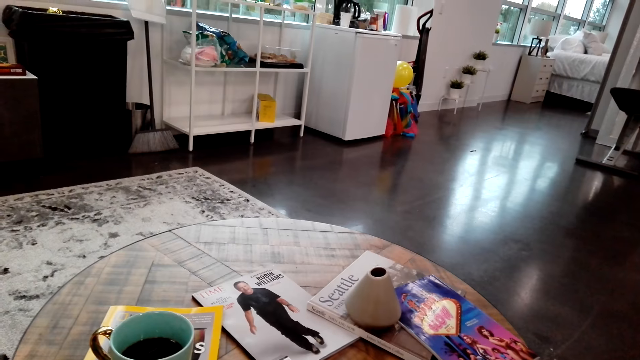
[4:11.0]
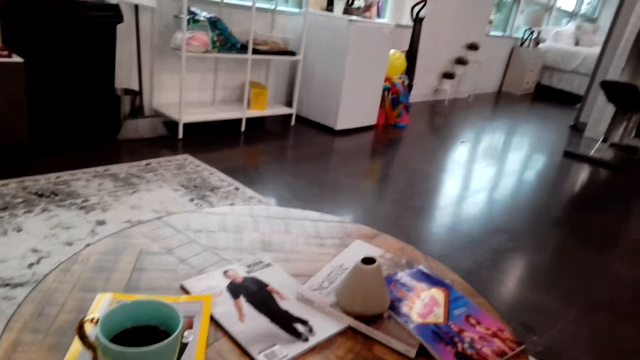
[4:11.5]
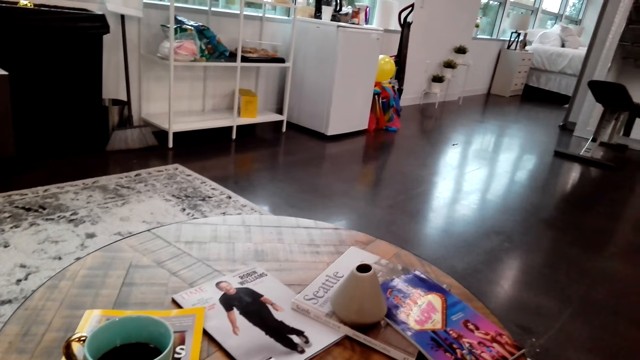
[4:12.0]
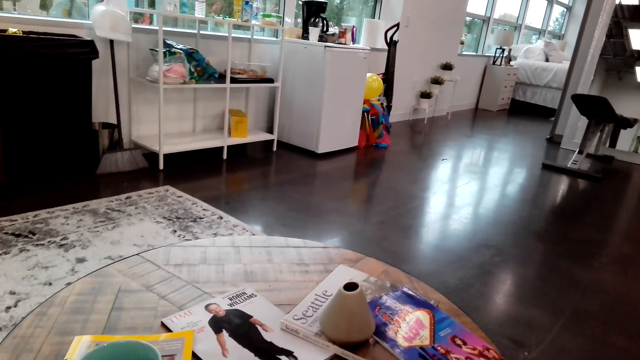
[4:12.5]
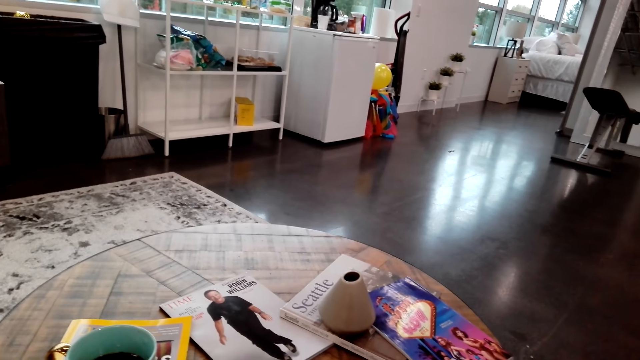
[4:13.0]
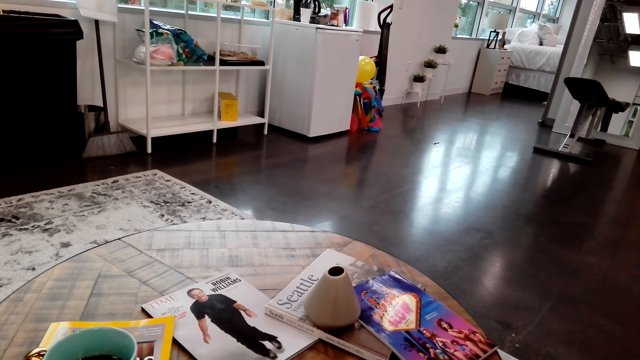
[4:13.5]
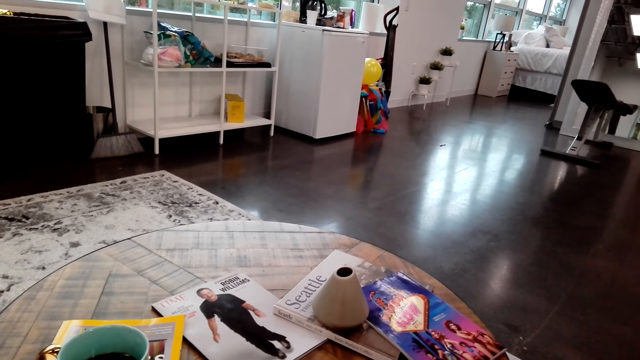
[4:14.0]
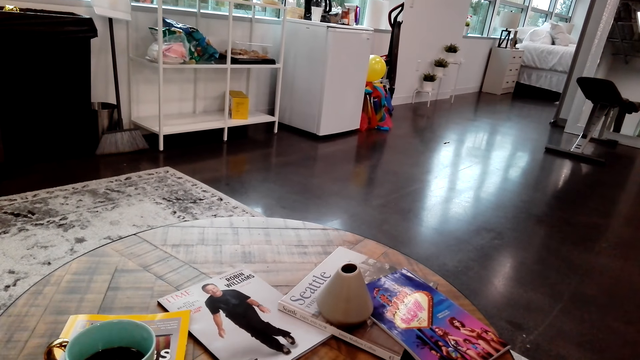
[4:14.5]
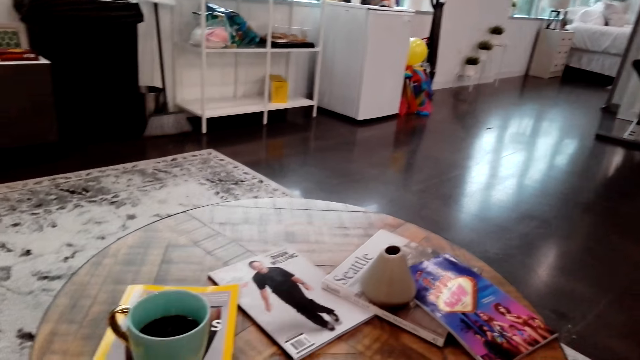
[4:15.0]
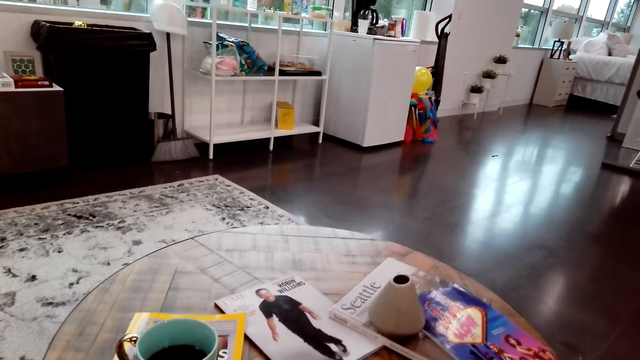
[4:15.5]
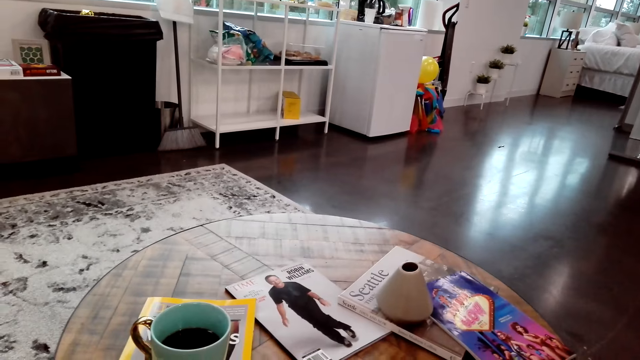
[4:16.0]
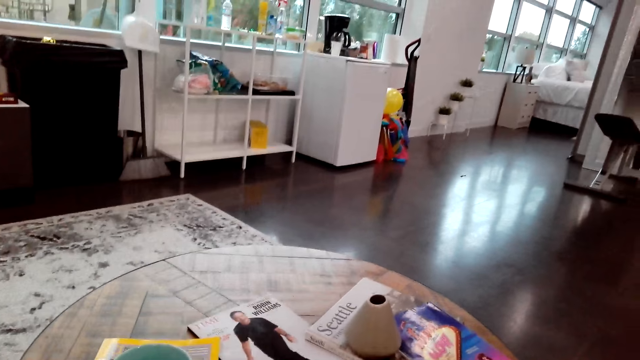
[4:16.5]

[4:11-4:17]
A woman speaks to the camera wearer.

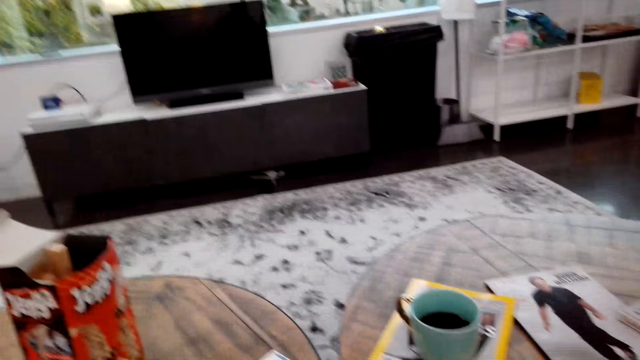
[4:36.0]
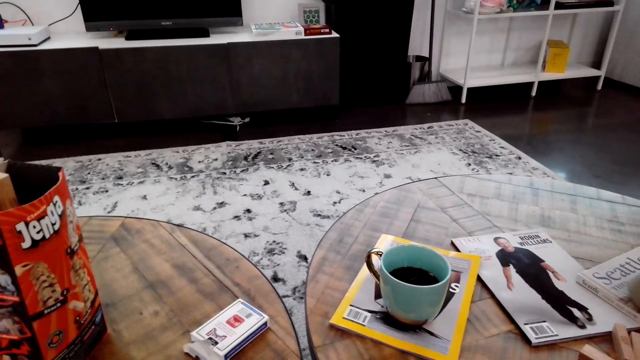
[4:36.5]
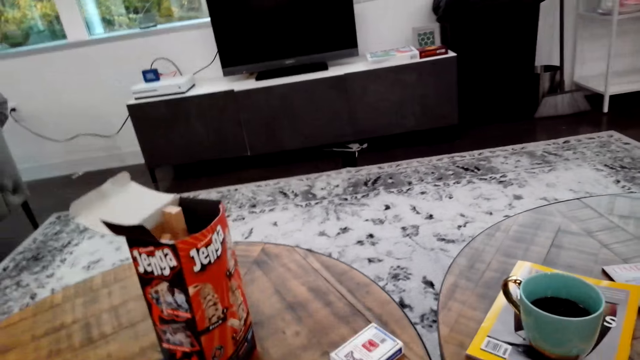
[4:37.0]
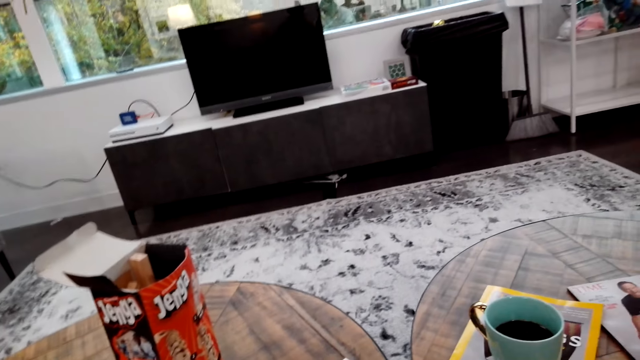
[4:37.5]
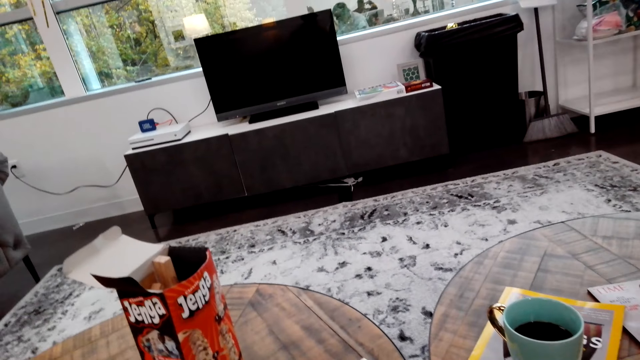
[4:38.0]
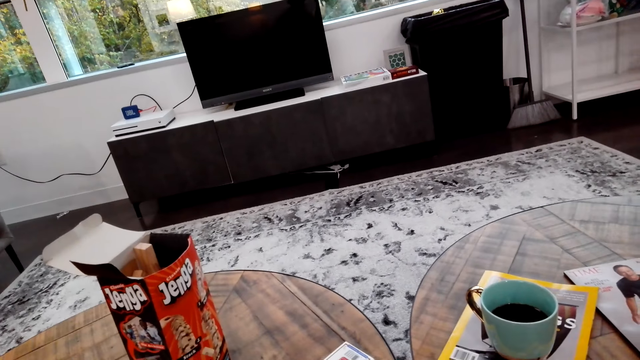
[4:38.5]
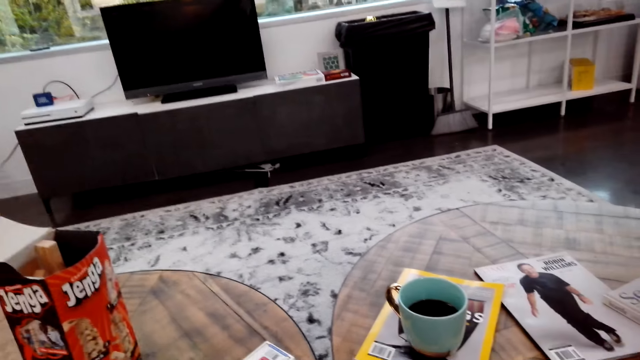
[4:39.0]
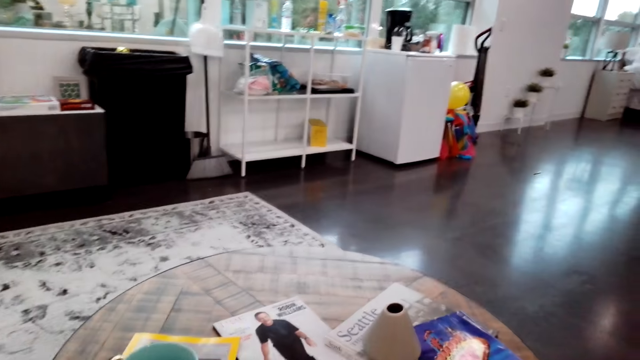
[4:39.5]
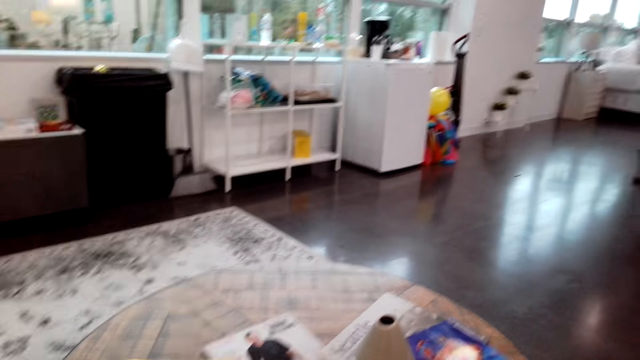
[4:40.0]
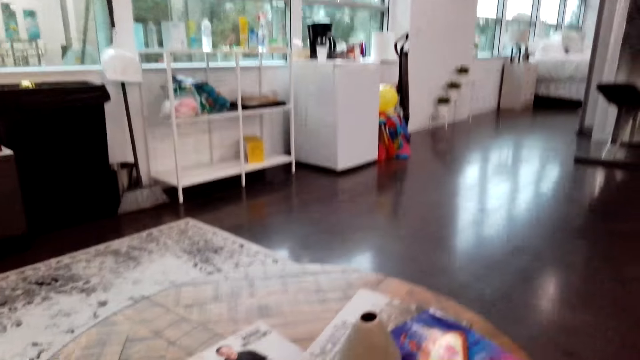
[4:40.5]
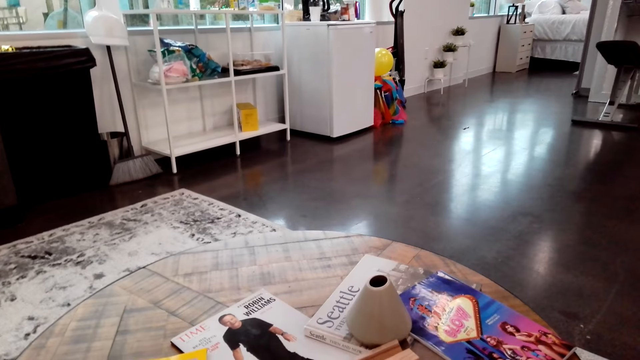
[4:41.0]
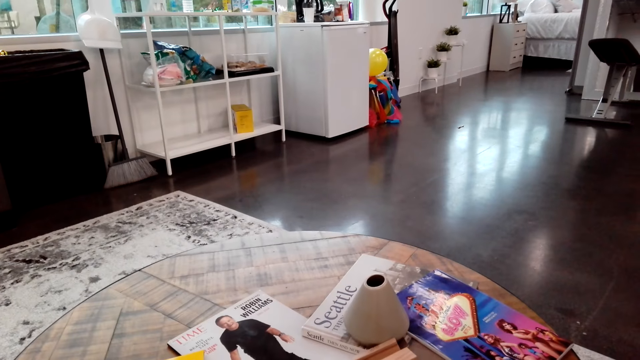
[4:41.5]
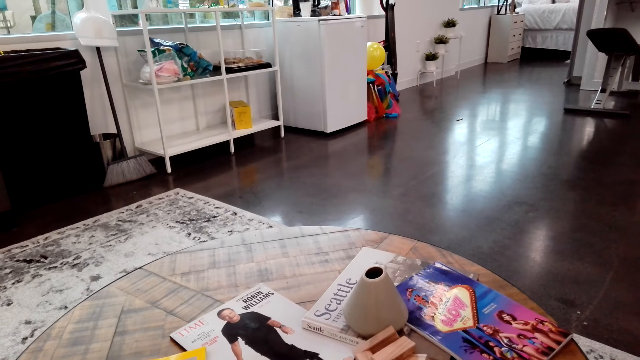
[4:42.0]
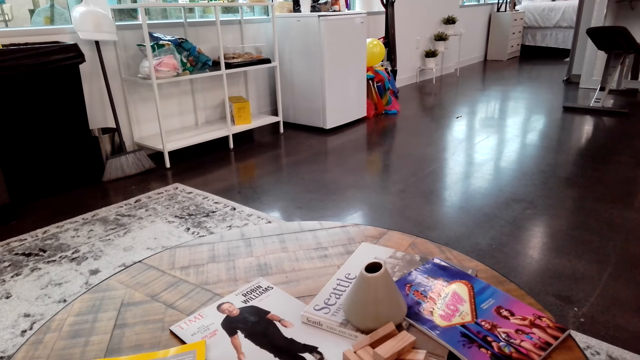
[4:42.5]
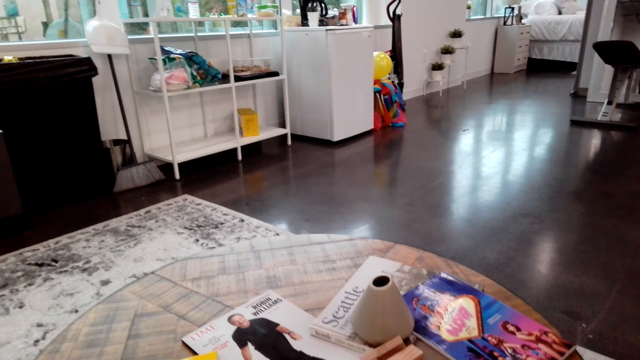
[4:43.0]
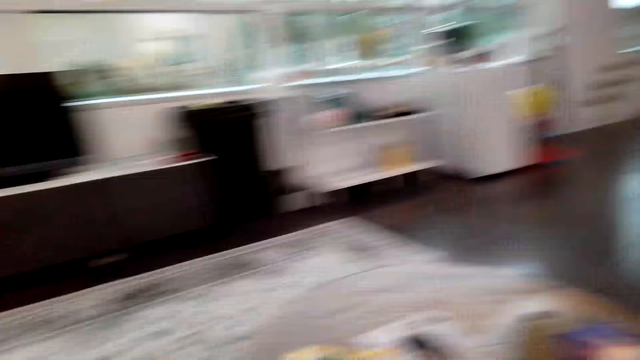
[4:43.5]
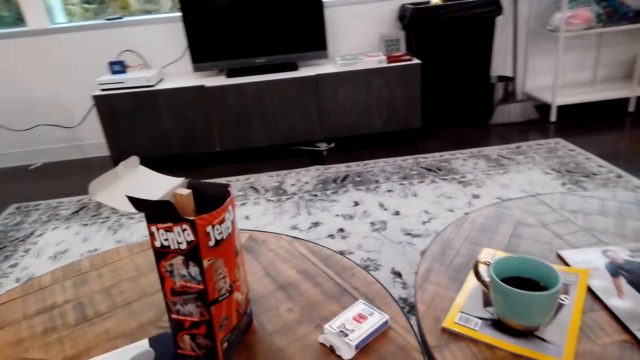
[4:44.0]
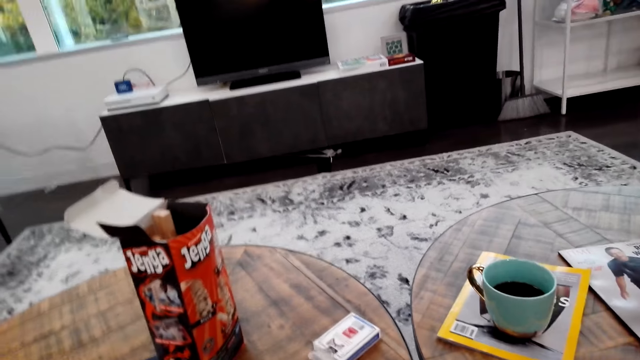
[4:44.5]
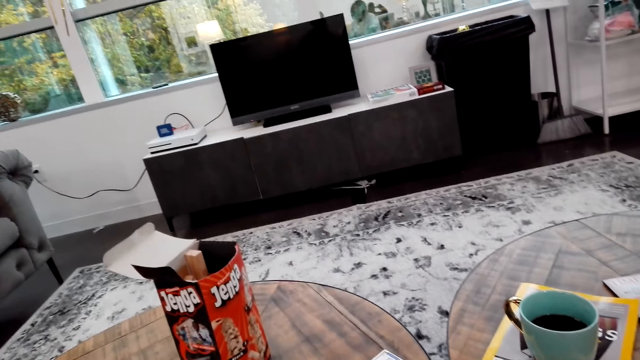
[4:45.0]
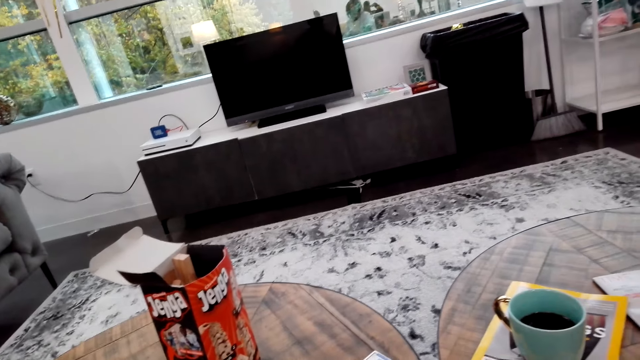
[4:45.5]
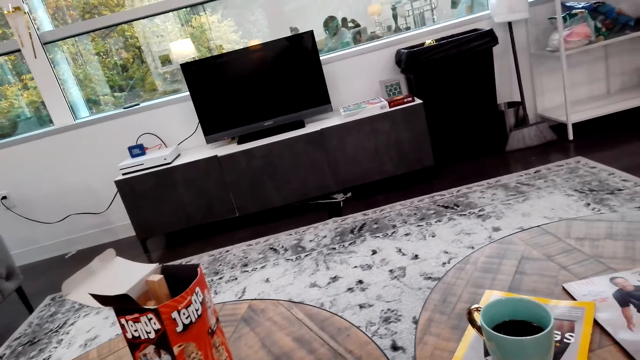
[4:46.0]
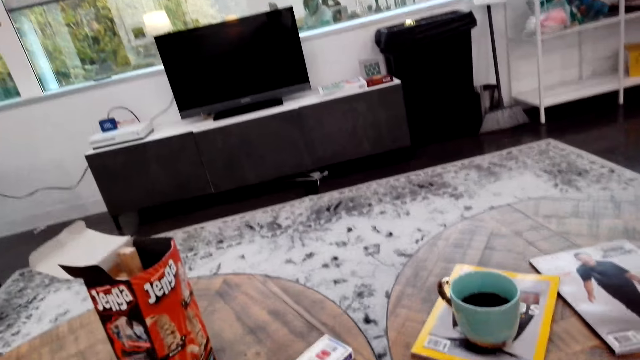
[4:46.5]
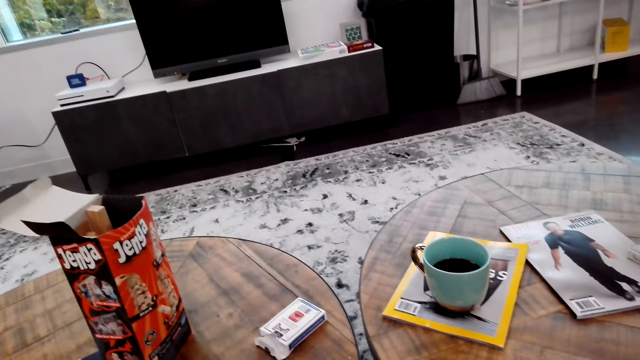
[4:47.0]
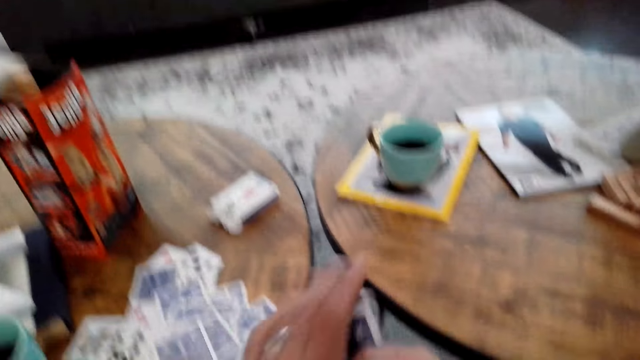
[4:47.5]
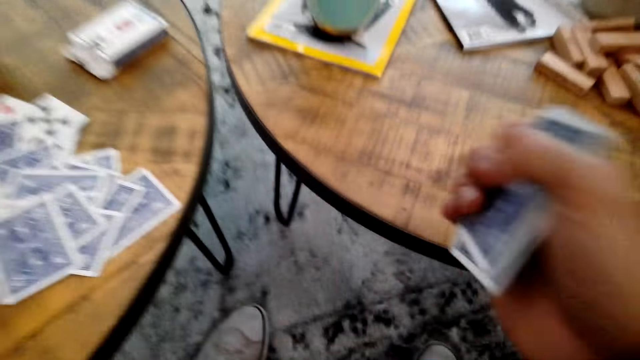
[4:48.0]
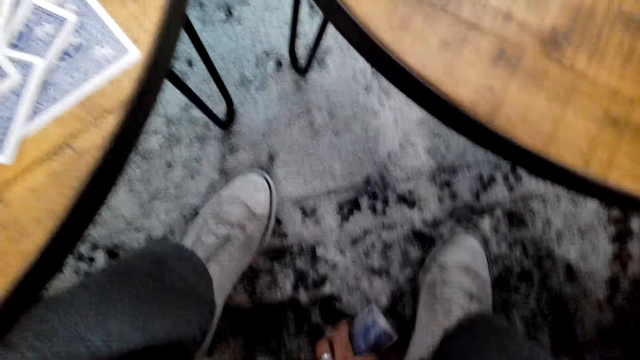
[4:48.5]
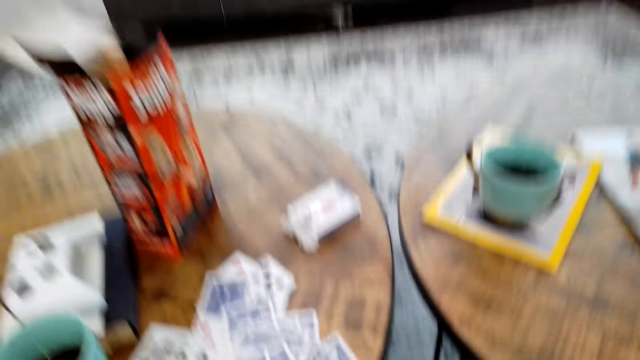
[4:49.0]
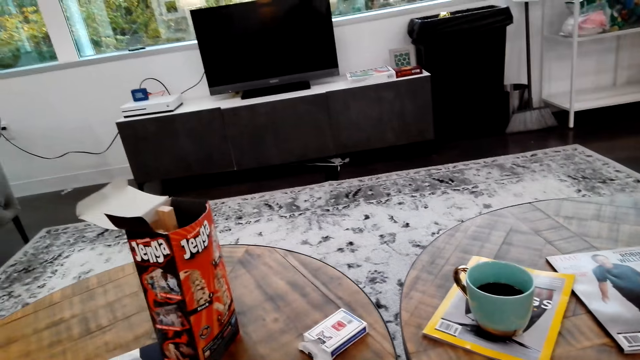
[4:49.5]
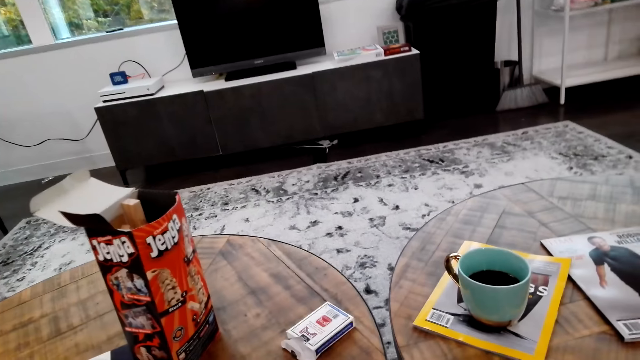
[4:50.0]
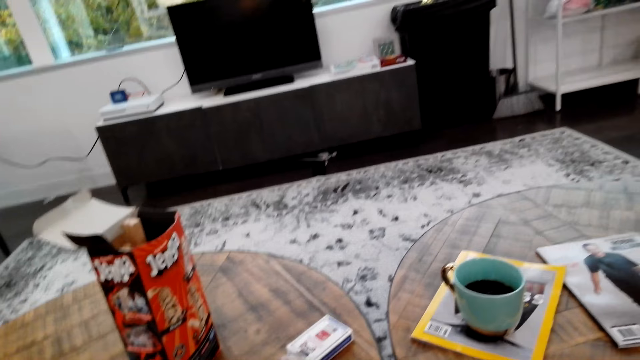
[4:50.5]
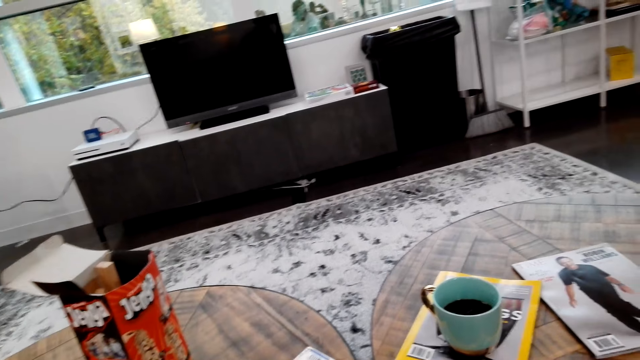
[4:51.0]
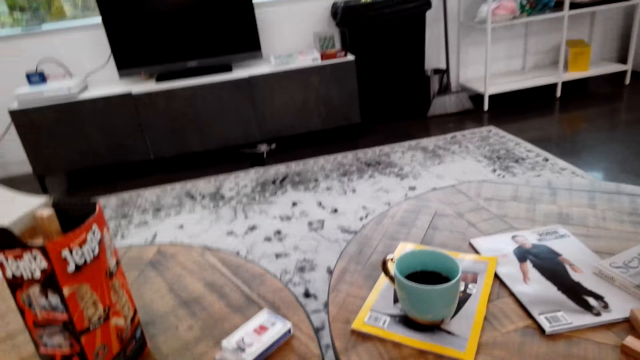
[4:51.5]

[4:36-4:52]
The camera wearer speaks to the woman. The woman speaks to the camera wearer. The camera wearer speaks to the woman. They hold cards. They pick up a card on the ground, from the carpet.
